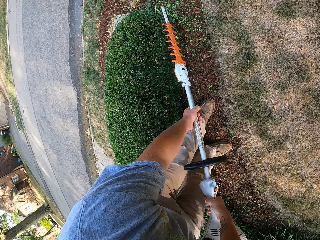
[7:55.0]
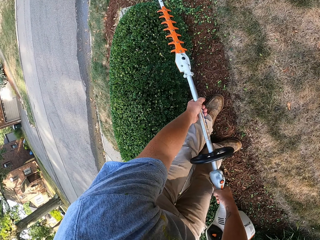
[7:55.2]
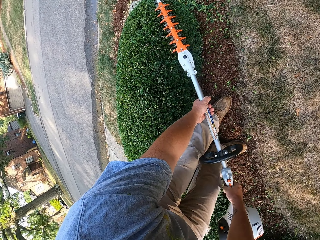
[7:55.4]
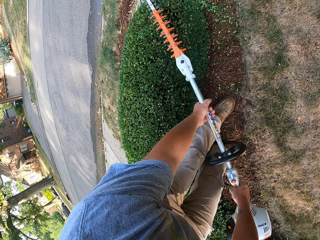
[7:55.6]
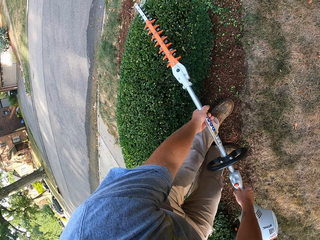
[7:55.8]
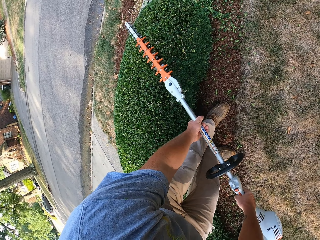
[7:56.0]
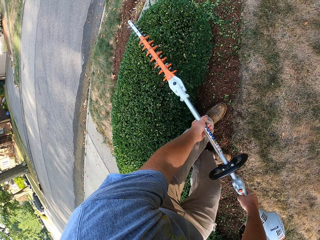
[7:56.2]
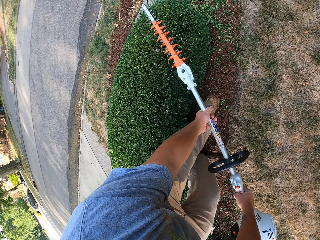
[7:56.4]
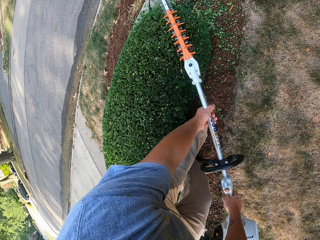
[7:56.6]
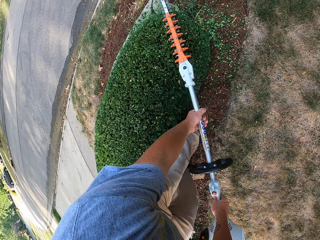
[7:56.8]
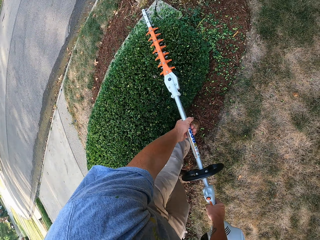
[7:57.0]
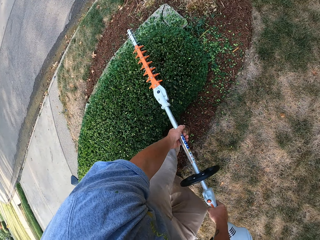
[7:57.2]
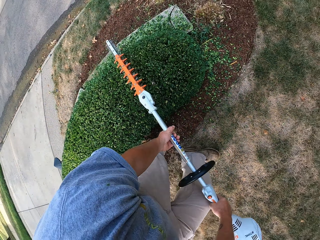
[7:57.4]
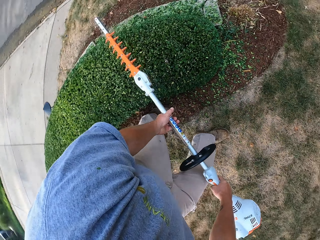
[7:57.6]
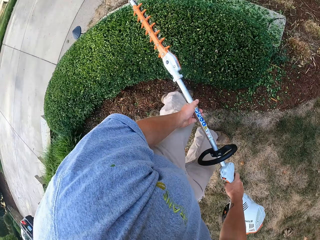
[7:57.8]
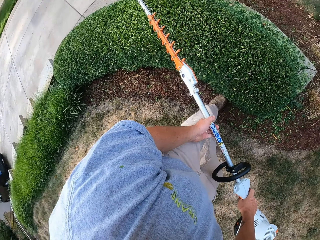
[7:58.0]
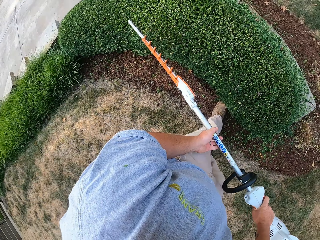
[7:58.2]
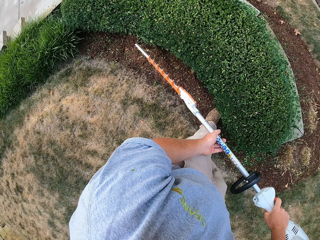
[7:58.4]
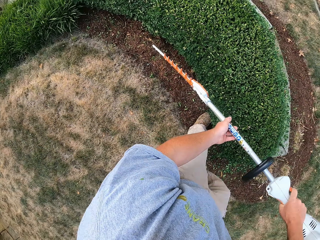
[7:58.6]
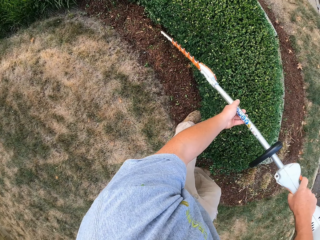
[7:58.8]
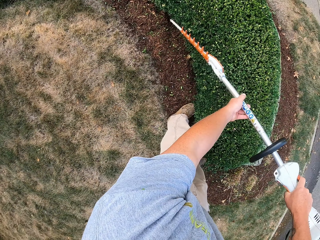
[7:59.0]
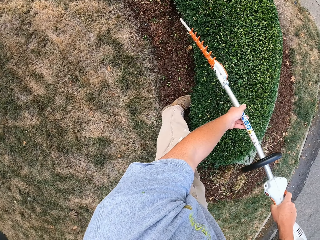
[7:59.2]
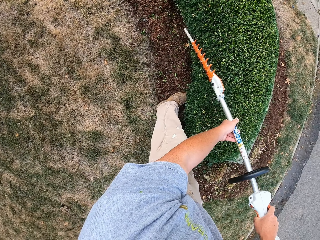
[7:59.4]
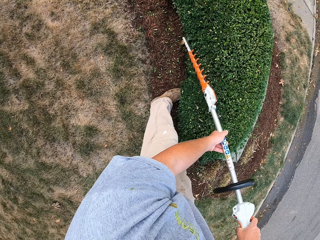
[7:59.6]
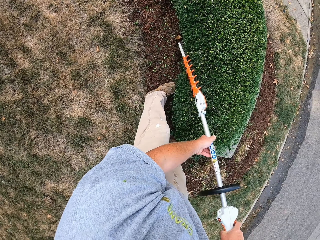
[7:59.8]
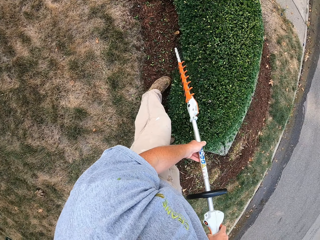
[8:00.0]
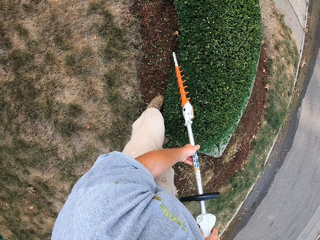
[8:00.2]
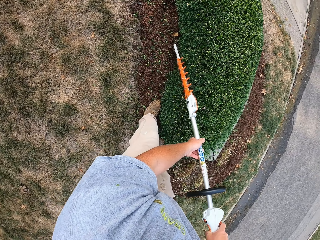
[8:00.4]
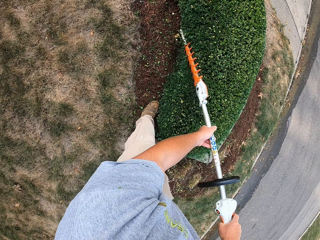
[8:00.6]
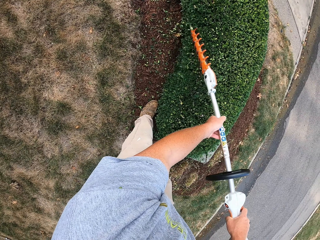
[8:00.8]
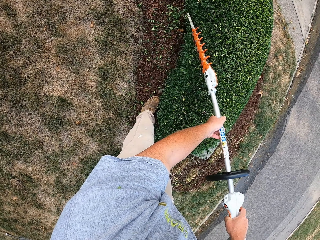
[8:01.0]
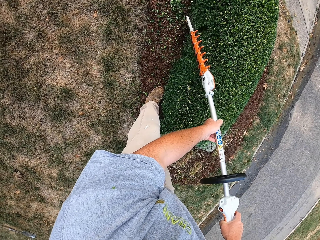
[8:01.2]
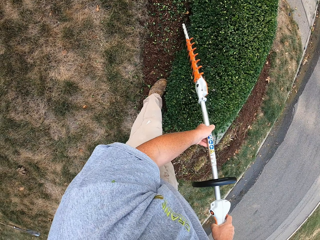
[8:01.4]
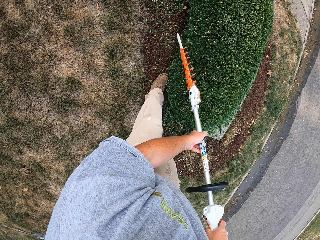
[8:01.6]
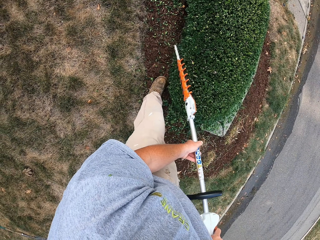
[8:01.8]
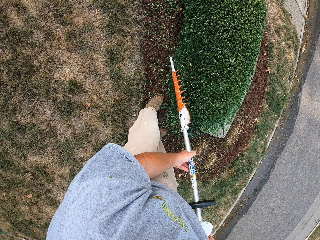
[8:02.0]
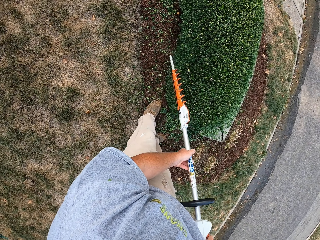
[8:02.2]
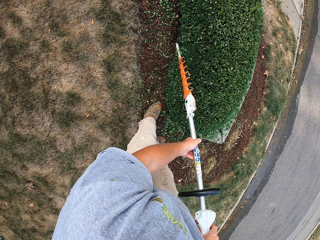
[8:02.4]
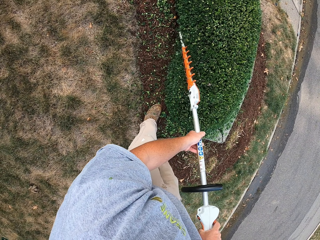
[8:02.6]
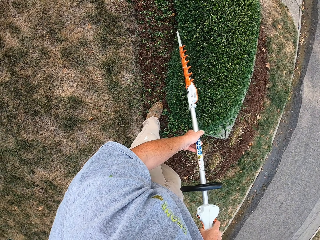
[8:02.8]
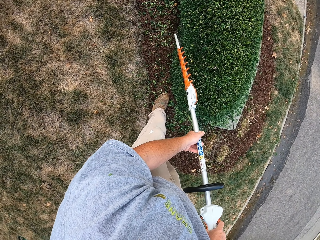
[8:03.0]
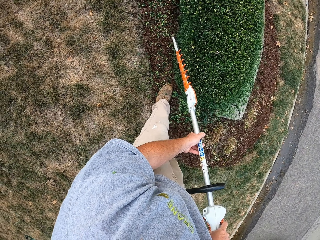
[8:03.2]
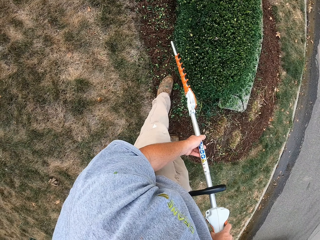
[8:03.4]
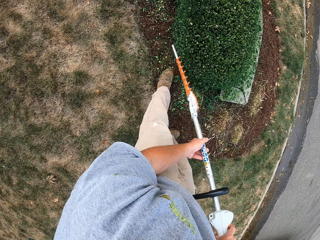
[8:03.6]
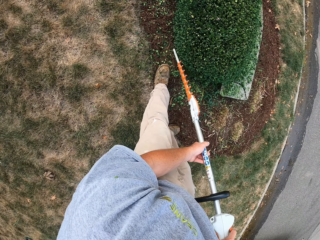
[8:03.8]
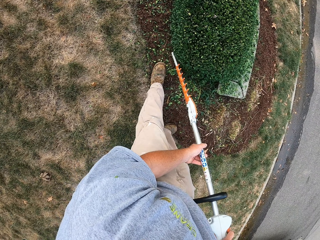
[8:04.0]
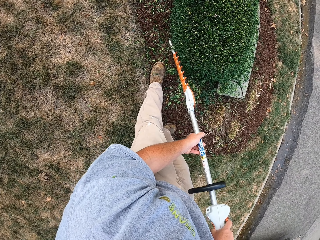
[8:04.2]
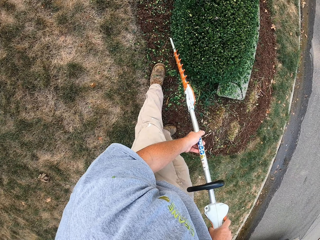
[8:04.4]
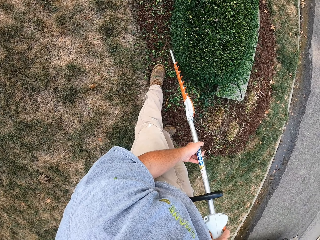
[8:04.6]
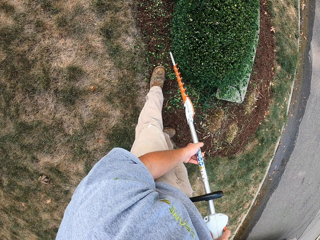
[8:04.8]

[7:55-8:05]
The camera wearer turns in the compound and trims the hedge.

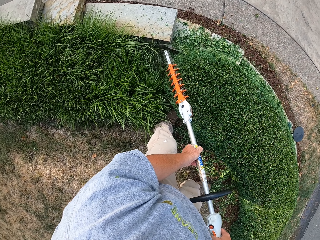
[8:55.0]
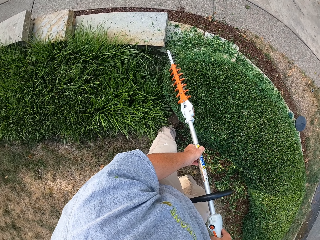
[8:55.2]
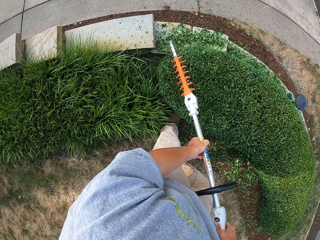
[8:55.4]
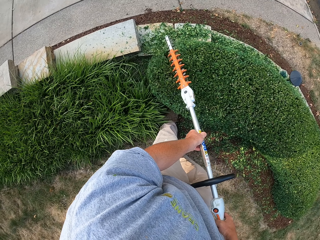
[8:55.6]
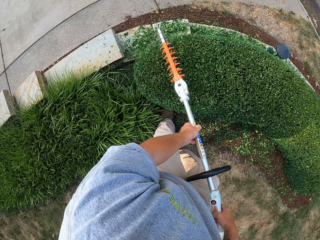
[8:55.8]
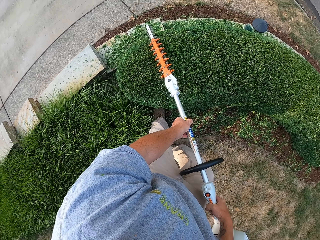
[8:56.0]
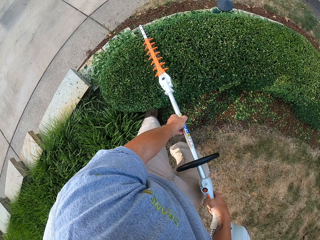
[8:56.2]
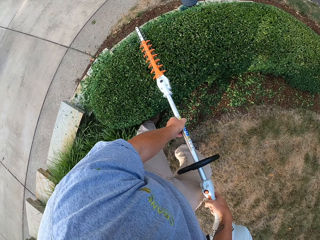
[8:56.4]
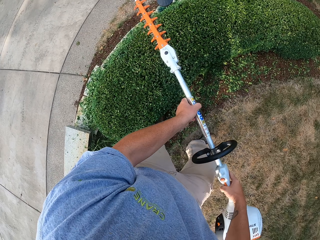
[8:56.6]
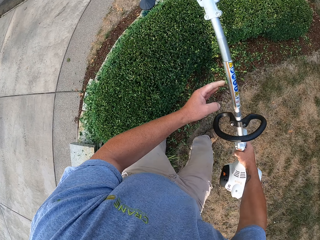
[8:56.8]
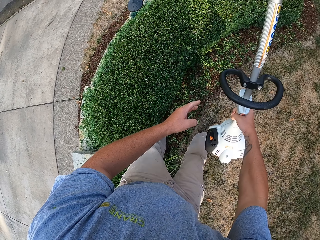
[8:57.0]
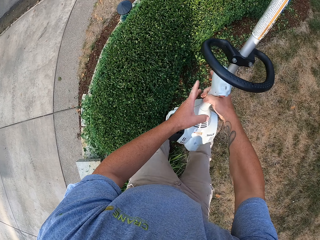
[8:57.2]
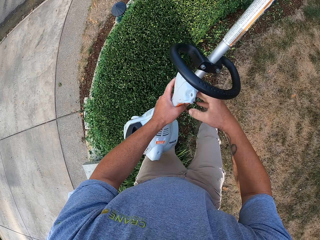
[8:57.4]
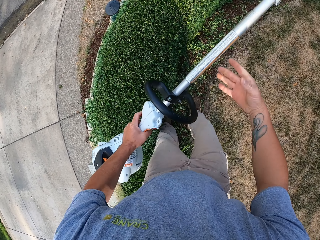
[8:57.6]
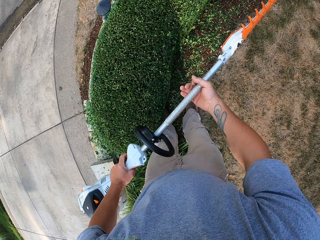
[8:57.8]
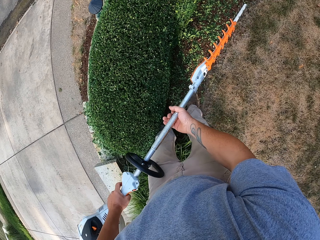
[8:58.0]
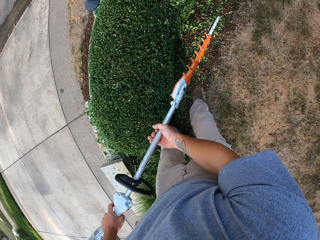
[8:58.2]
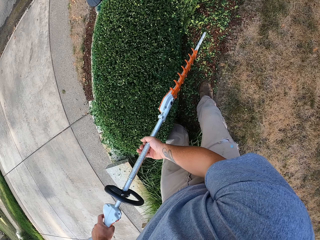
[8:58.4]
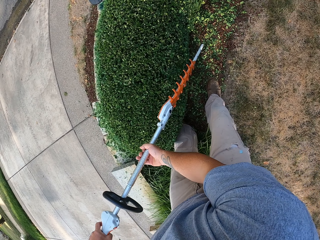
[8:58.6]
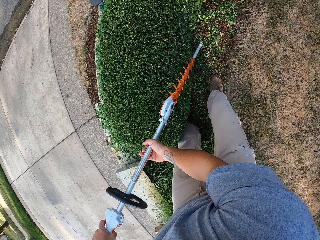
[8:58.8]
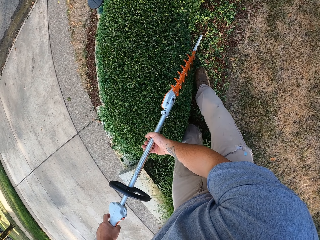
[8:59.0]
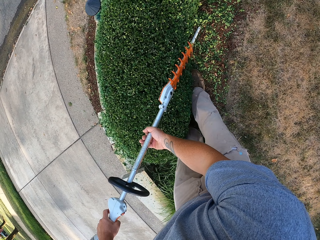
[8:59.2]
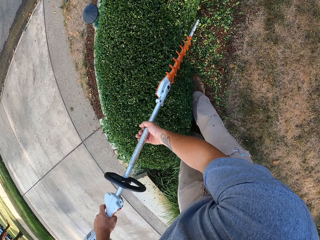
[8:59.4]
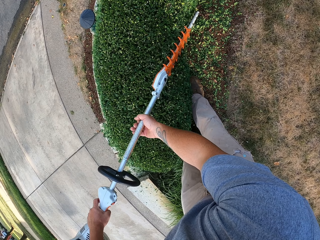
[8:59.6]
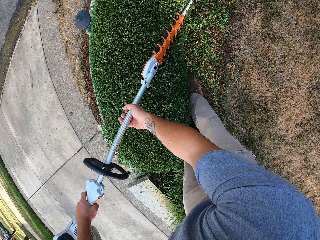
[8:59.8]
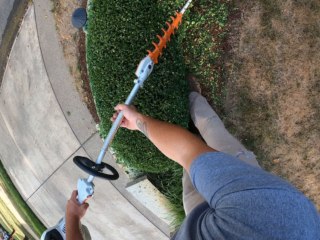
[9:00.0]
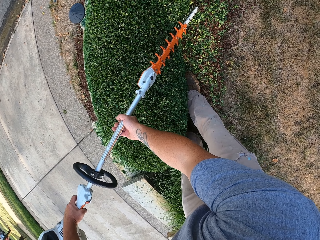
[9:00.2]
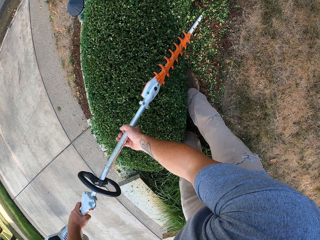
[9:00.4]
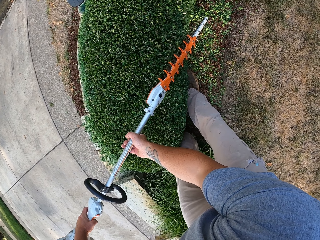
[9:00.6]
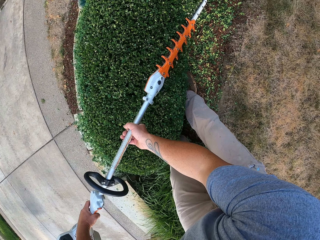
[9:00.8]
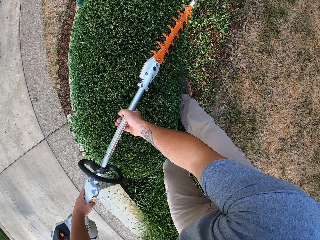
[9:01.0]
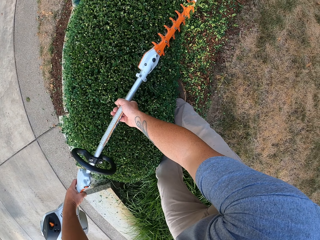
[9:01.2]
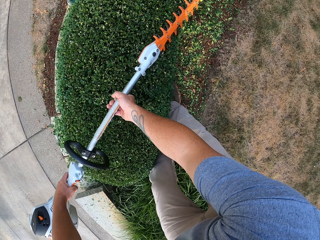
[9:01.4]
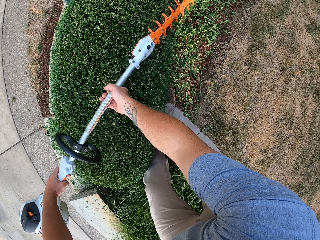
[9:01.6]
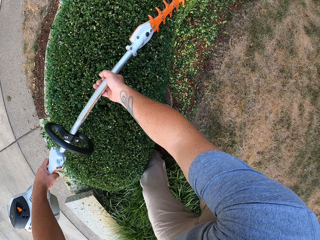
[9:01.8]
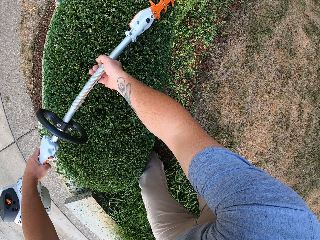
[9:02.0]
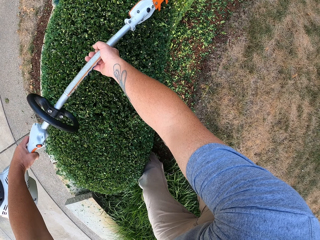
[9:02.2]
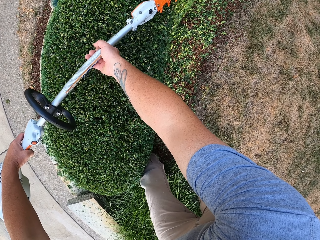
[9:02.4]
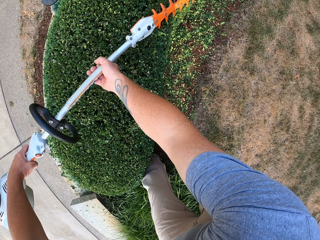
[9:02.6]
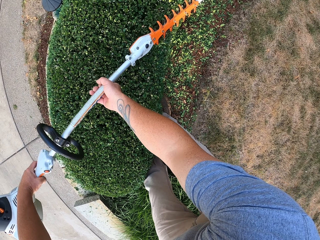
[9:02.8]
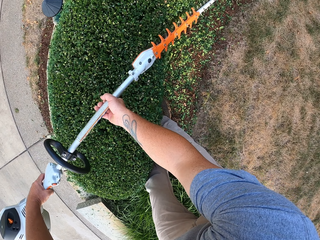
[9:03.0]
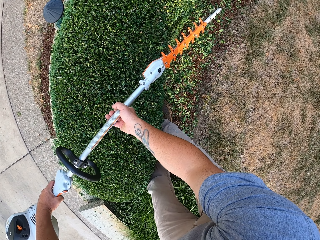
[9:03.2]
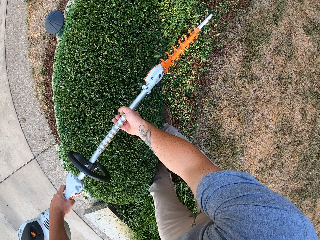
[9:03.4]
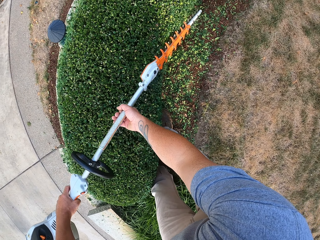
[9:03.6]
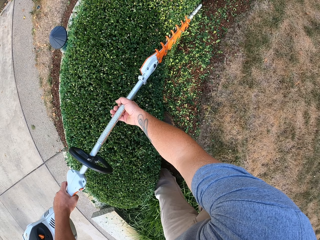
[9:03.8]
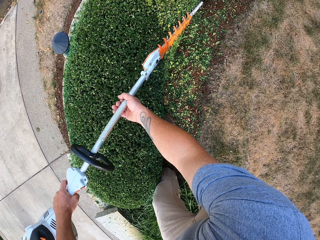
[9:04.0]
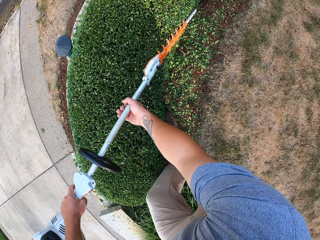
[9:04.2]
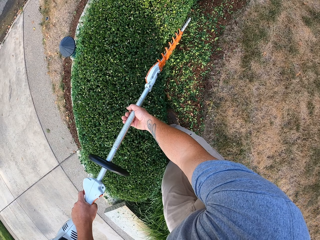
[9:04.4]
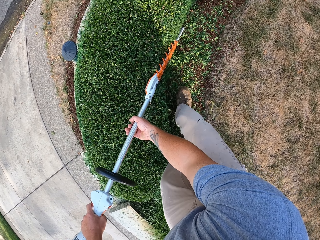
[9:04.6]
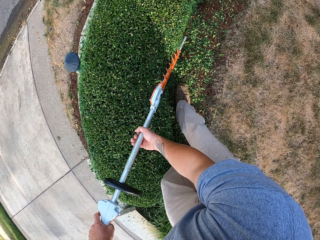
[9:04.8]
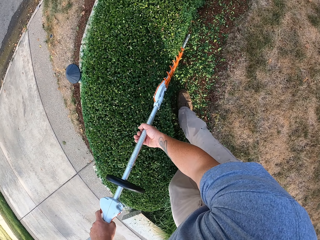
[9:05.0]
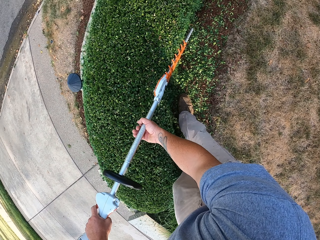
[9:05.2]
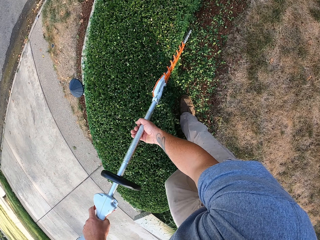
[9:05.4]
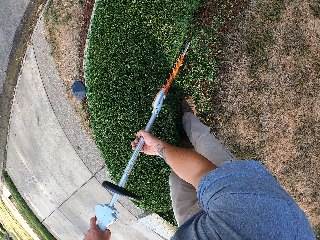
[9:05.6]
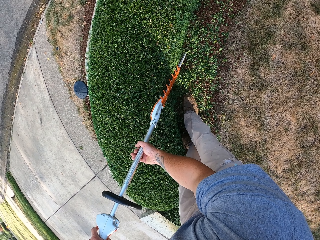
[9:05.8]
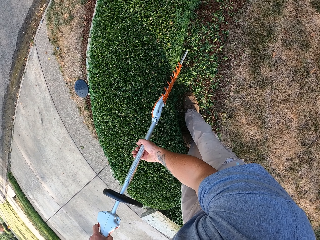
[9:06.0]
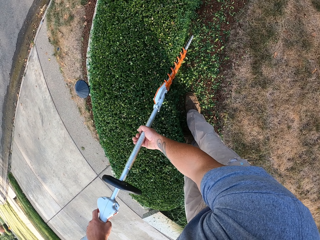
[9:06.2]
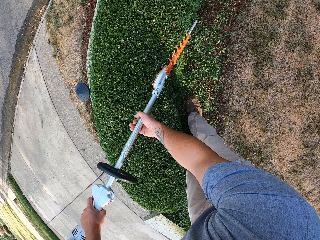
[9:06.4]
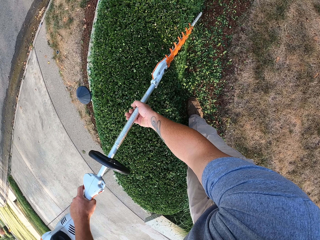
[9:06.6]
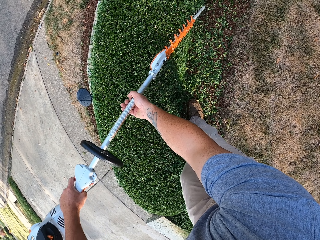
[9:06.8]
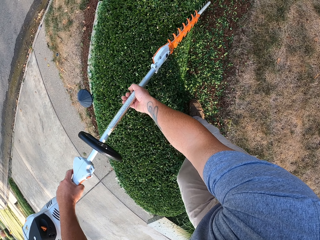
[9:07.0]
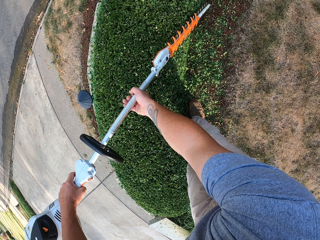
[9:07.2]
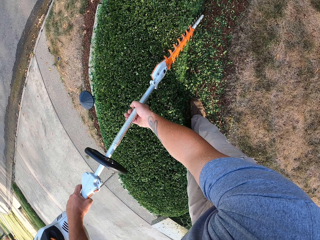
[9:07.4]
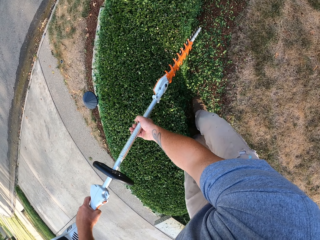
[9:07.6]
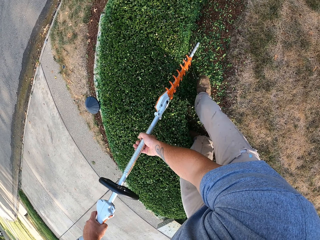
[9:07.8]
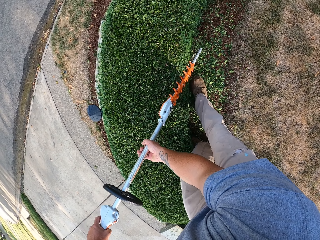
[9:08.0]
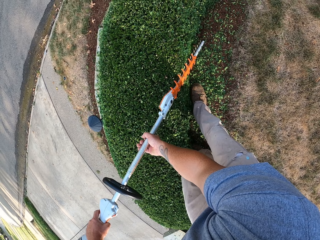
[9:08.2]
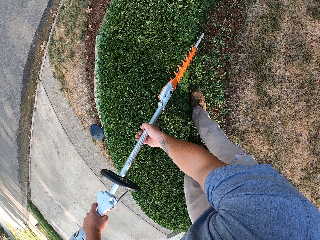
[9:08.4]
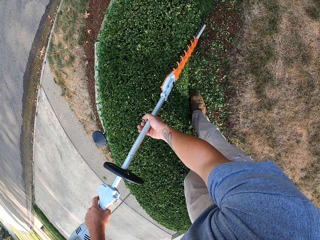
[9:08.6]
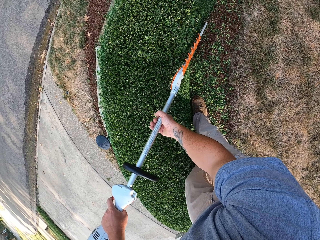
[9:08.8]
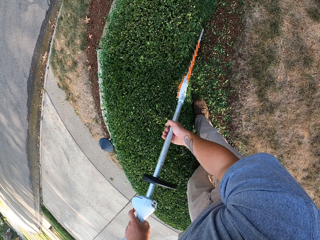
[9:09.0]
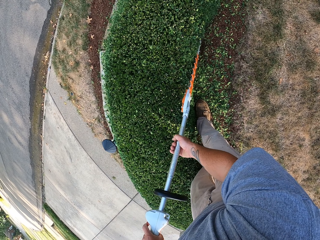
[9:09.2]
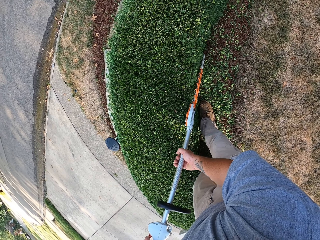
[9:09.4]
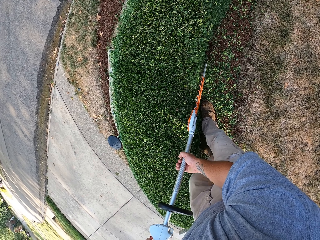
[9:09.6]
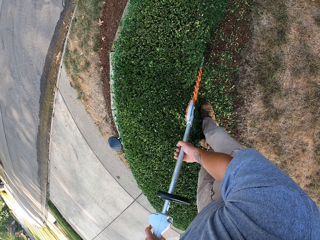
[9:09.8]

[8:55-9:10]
The camera wearer pulls the hedge trimmer off the plant. He pulls his hand off the hedge trimmer. He changes the hedge trimmer to the left hand. He changes the hedge trimmer to the left hand again. He holds the hedge trimmer with both hands and trims the plants with the hedge trimmer.
